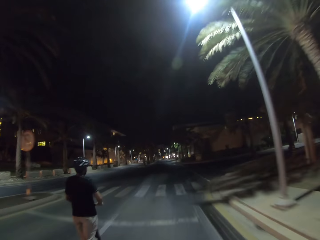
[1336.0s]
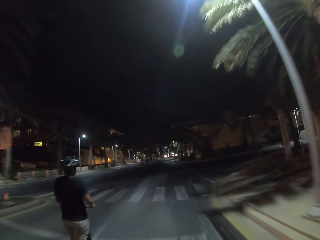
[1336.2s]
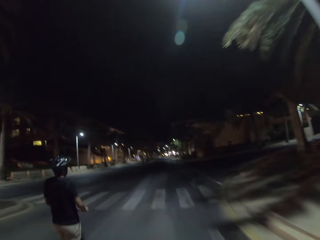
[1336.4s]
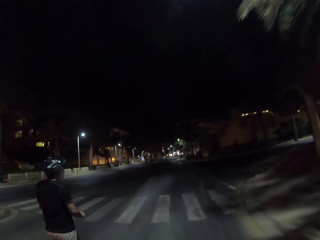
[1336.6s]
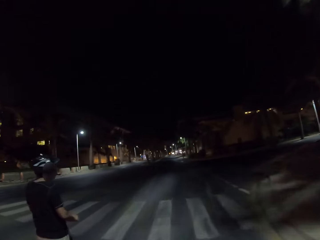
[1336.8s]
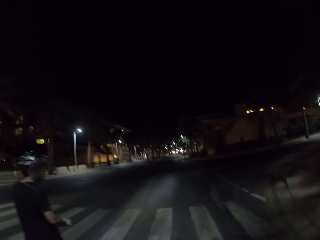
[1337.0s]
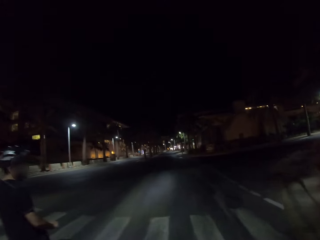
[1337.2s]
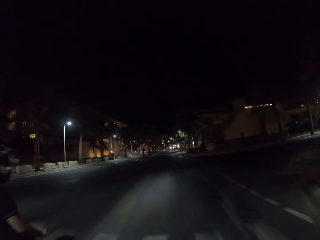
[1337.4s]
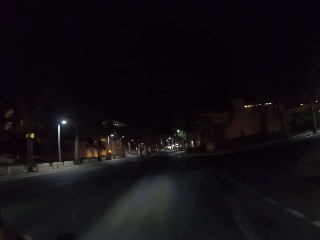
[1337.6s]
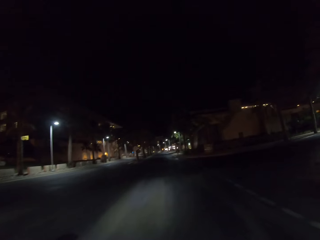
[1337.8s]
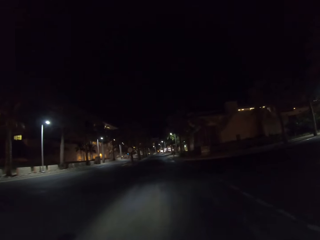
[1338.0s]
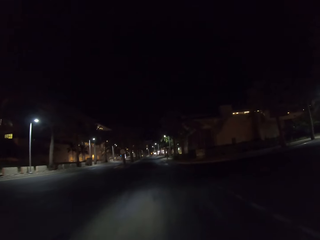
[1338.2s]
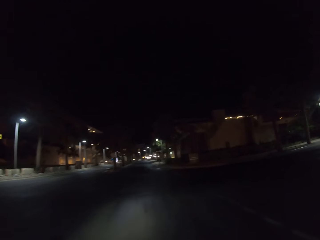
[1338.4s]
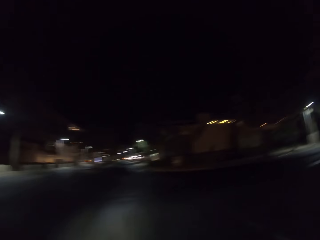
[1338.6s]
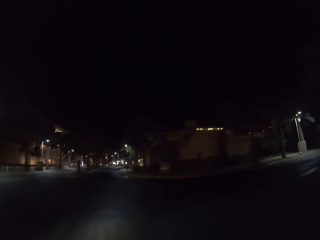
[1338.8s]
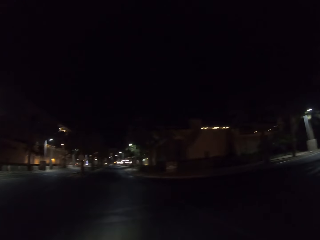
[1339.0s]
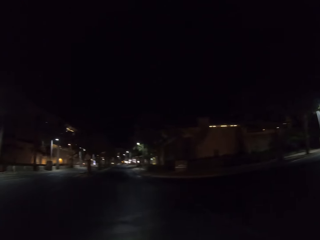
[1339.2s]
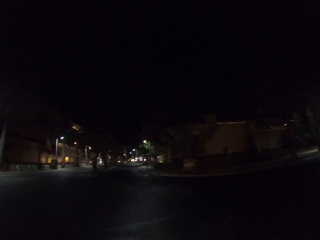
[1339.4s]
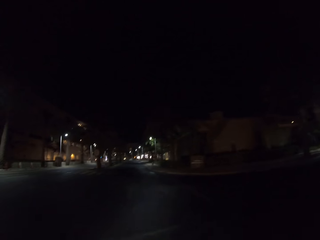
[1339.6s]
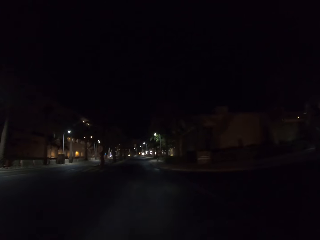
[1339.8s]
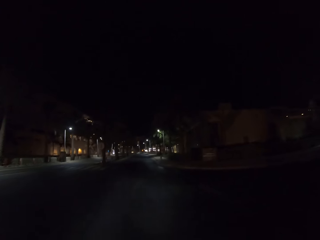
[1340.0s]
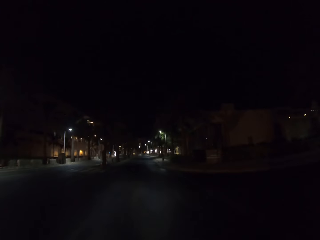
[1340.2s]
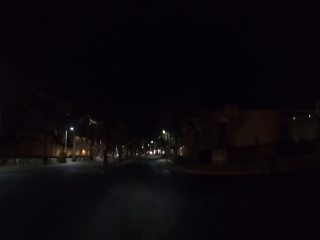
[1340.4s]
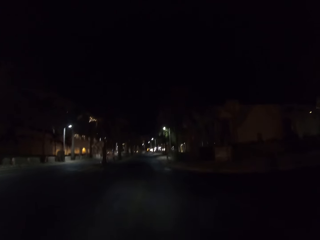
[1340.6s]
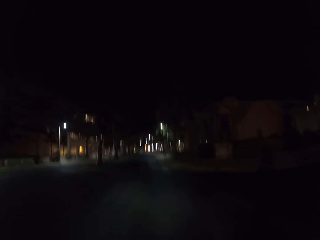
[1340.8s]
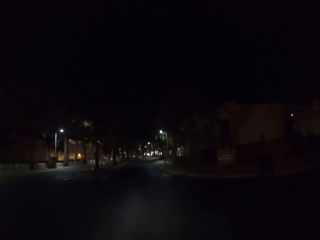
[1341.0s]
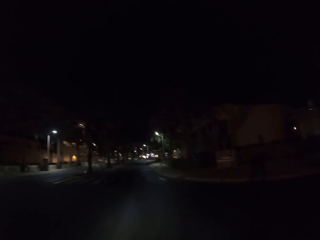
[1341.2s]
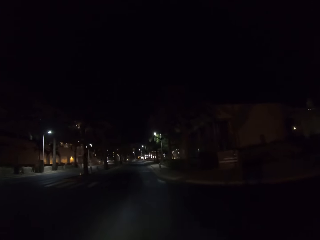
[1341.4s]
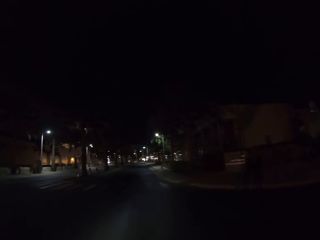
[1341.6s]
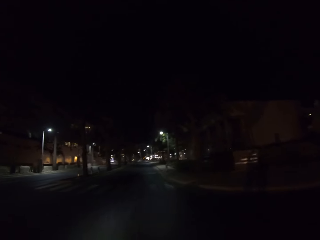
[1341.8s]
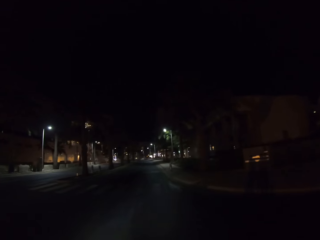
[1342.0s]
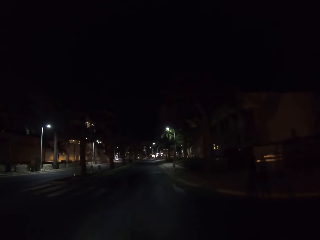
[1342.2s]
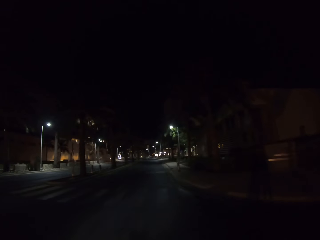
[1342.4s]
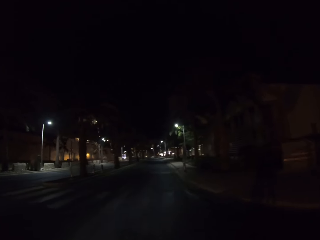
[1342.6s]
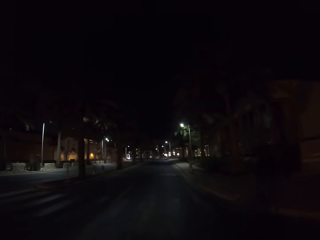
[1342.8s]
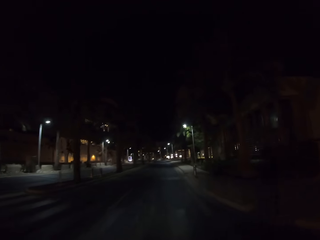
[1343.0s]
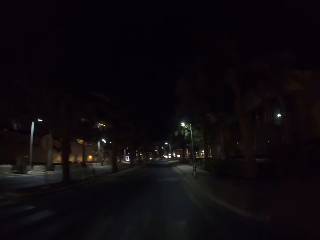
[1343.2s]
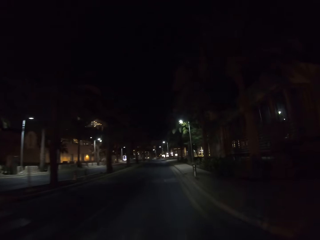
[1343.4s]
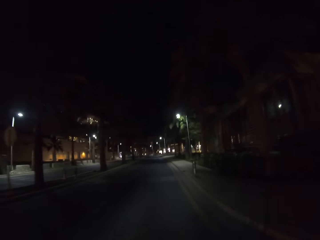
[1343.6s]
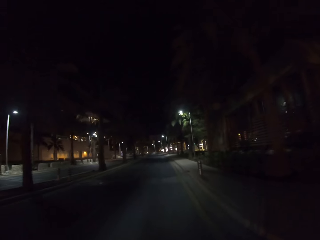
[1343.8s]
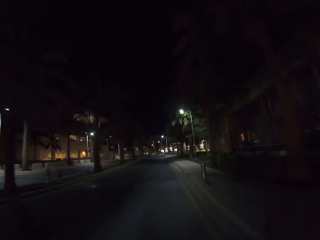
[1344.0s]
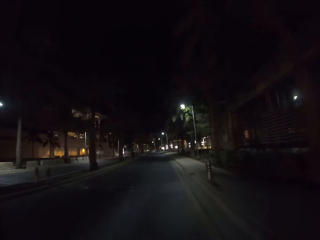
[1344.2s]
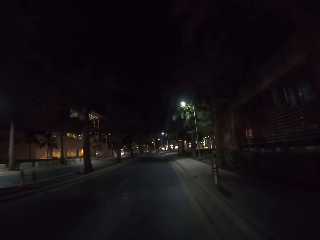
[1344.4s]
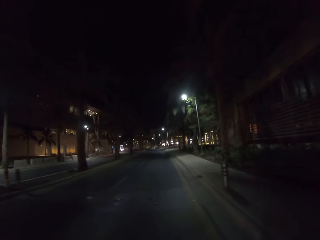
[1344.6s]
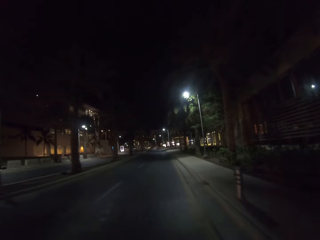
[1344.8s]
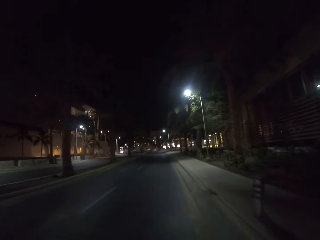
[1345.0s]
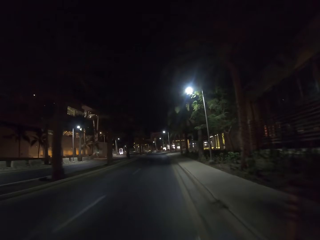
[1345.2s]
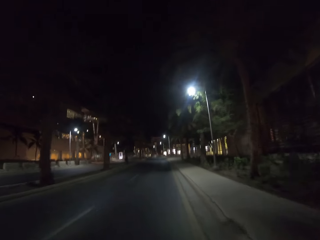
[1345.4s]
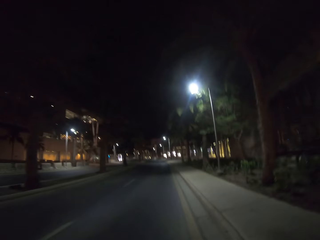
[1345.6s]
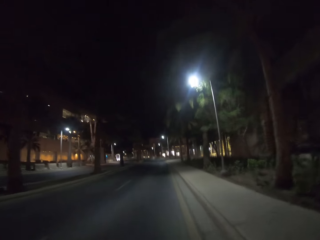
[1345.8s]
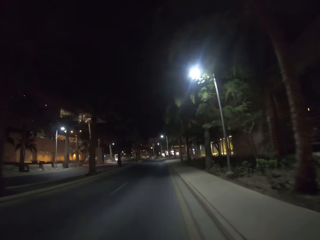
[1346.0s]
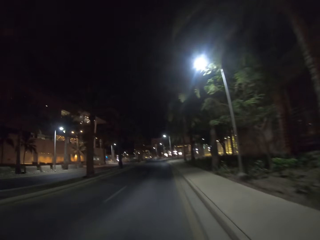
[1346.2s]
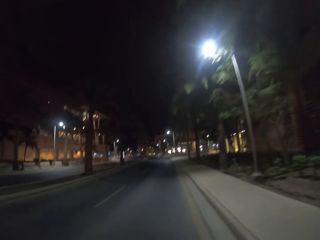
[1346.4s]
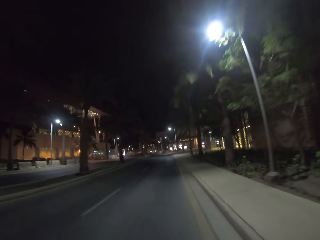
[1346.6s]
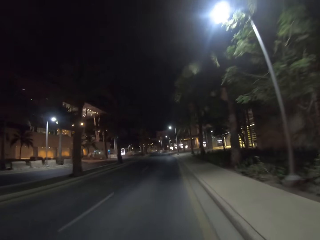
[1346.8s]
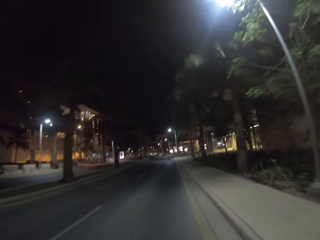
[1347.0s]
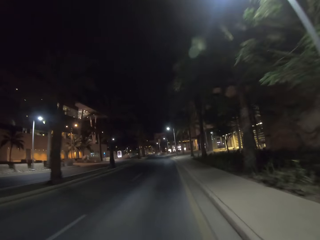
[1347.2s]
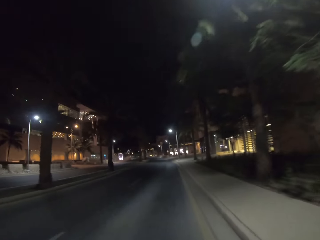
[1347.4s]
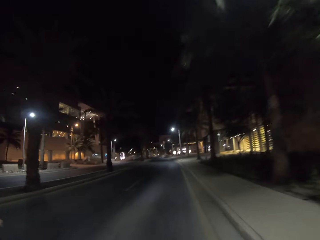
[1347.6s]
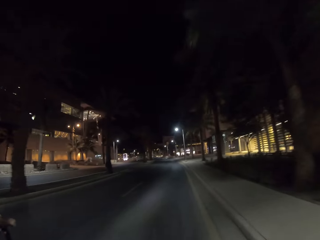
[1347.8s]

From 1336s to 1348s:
The camera wearer drives past the man.

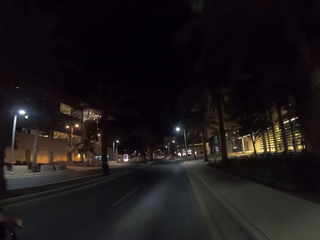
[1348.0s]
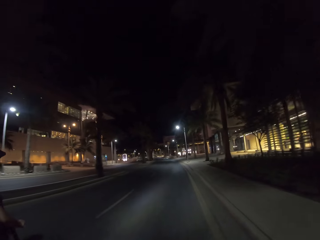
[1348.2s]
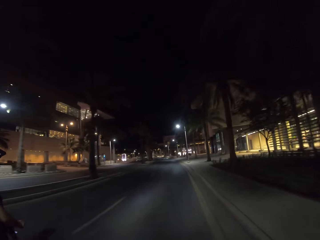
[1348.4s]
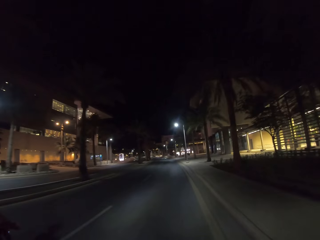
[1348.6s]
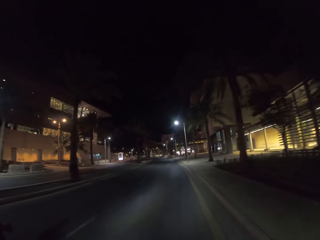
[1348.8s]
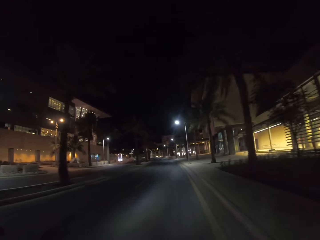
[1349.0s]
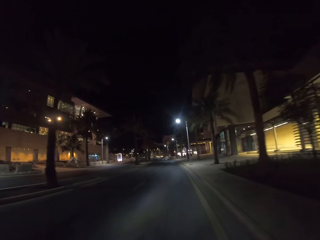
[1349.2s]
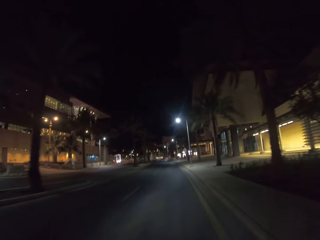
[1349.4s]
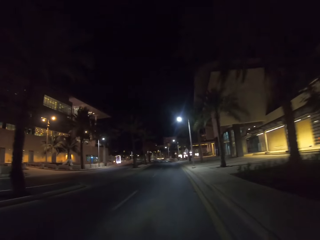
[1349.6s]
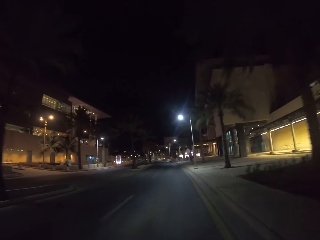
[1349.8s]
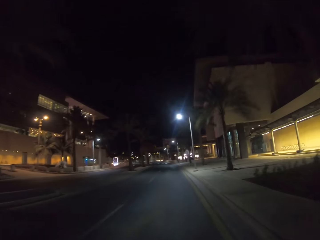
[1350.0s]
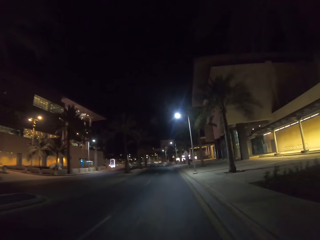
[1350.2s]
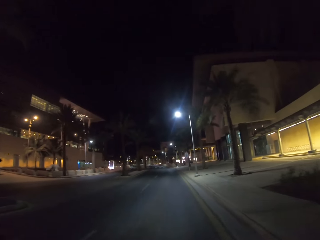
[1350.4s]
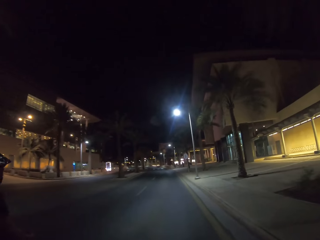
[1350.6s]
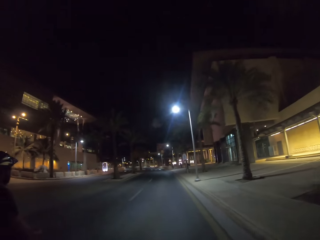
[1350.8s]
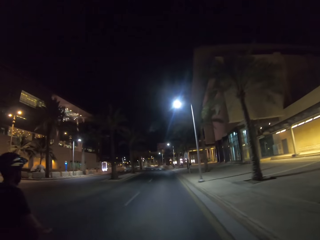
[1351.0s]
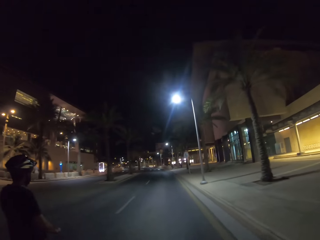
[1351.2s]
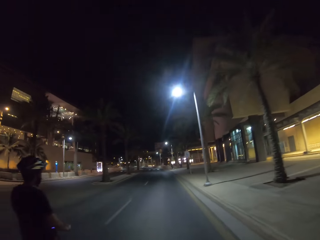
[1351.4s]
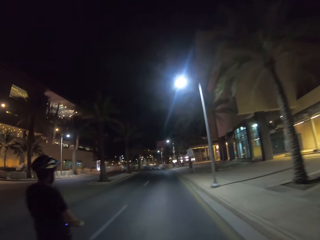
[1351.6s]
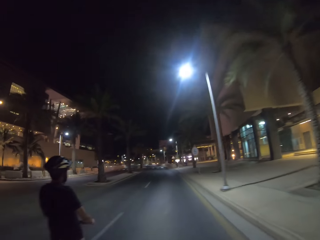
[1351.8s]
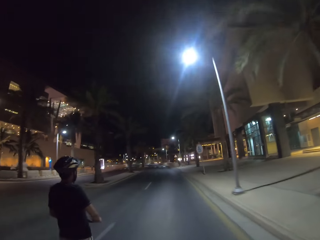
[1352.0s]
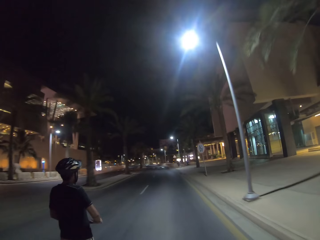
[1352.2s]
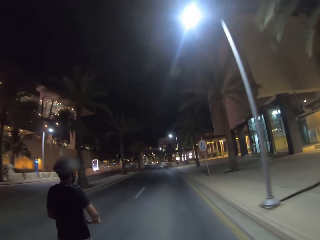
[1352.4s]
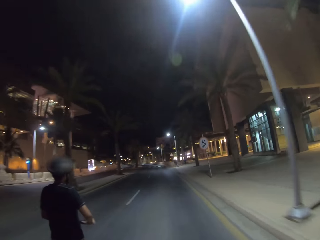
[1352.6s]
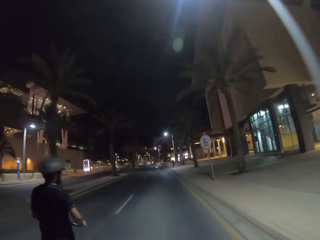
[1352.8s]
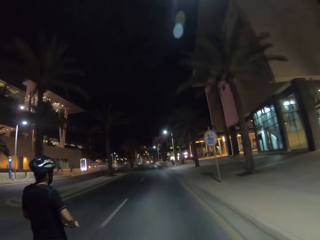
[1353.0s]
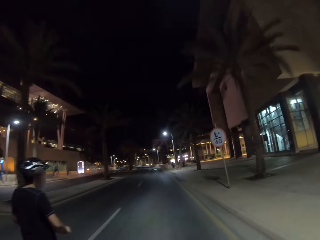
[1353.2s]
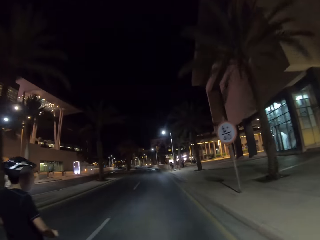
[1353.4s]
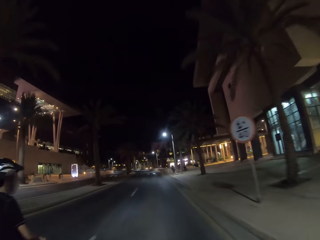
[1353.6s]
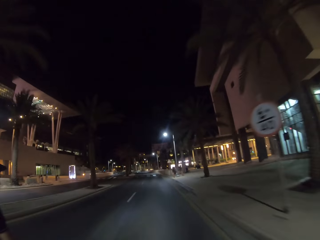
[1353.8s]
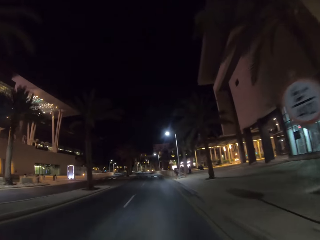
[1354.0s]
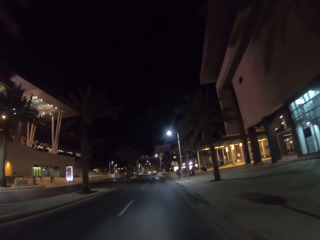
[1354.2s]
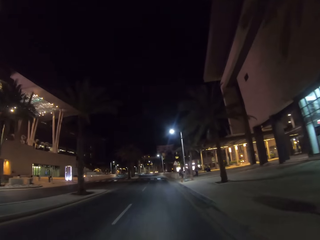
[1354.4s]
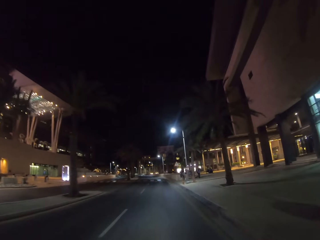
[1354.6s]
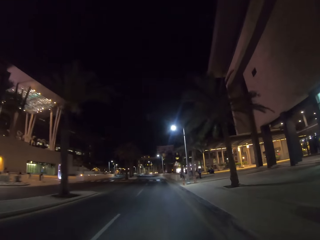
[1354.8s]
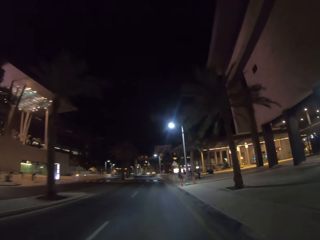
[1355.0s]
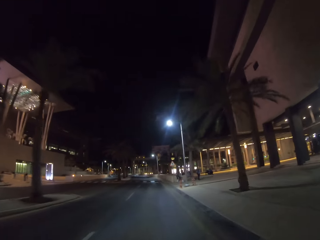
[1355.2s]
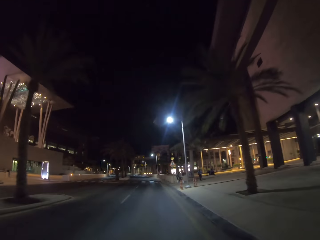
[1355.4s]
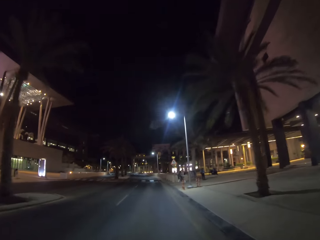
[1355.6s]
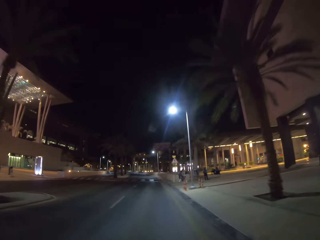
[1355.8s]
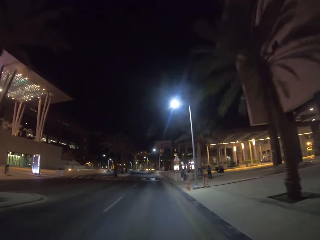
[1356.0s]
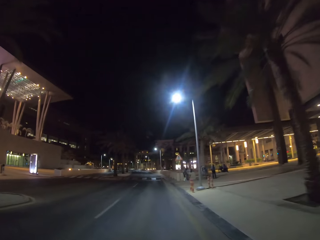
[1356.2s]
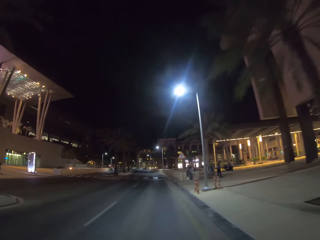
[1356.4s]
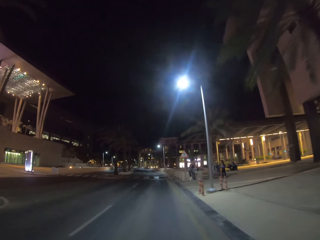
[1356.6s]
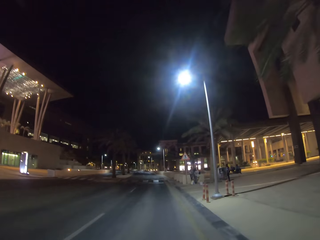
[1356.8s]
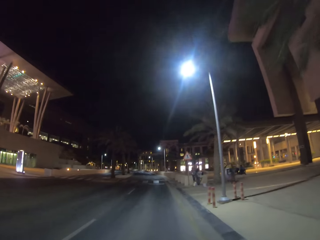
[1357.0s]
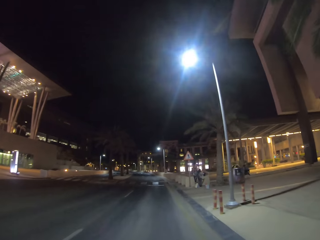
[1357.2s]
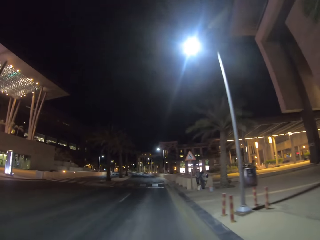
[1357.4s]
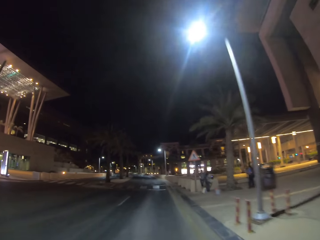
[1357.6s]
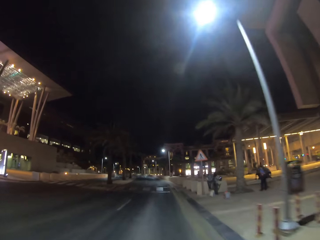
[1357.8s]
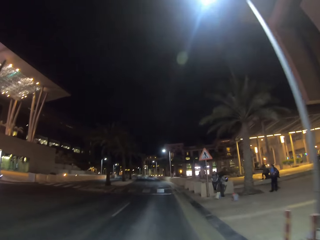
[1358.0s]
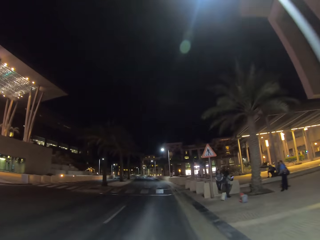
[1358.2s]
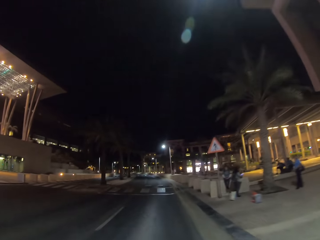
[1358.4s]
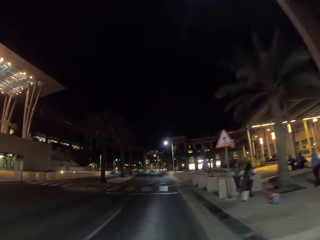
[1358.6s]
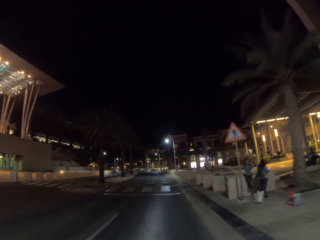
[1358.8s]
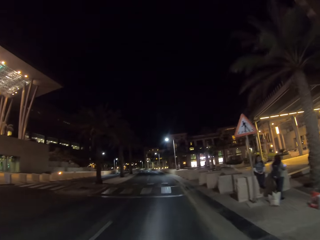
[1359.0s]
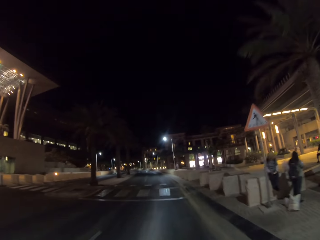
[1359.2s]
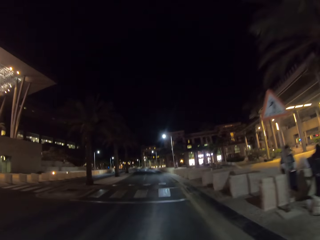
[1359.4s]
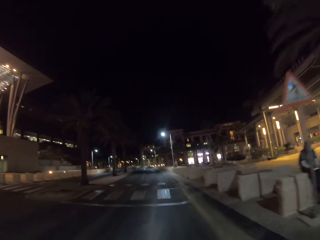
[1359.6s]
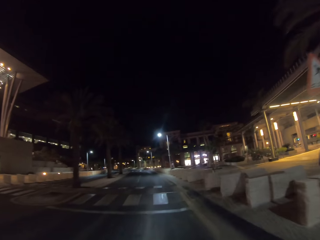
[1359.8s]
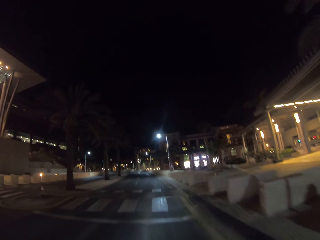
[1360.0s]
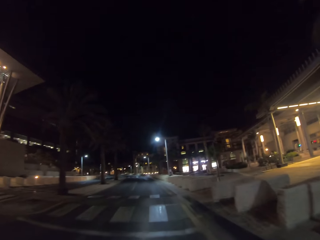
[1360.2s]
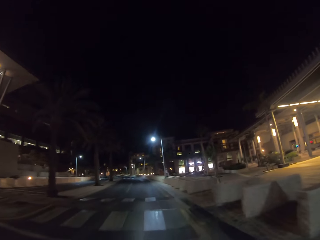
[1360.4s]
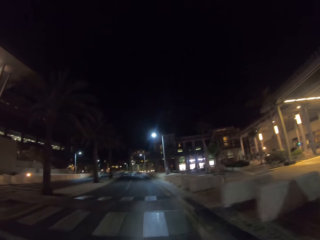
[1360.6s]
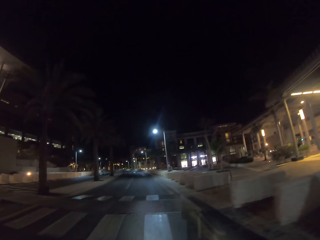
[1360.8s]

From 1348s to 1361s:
The man rides ahead of the camera wearer. The camera wearer drives past the man.
